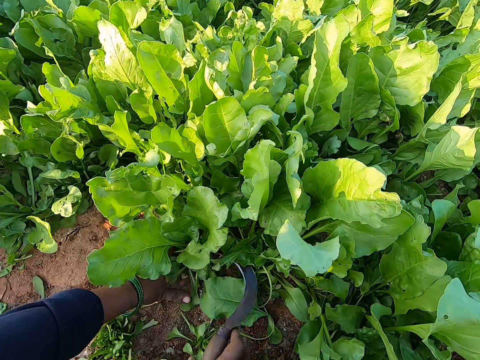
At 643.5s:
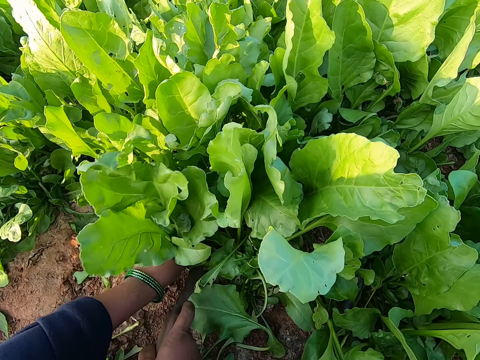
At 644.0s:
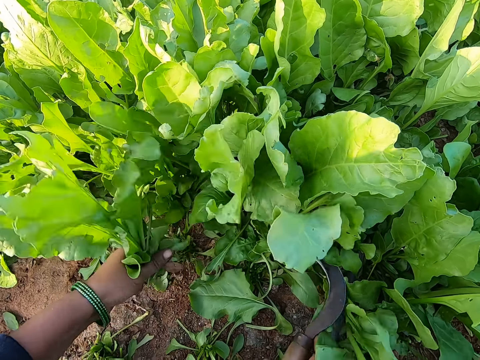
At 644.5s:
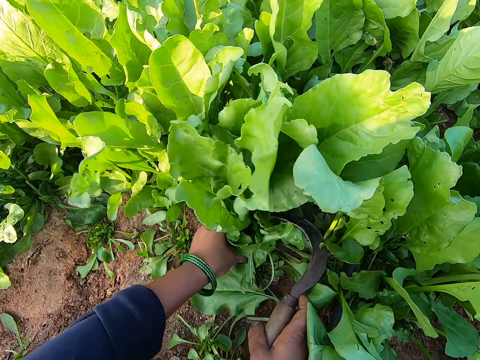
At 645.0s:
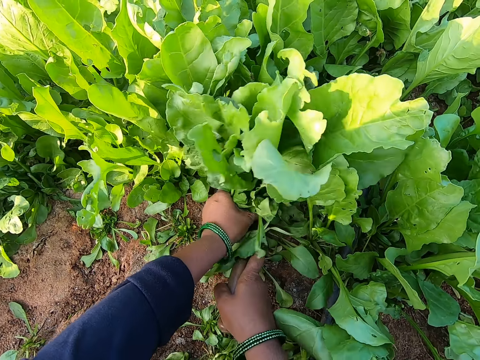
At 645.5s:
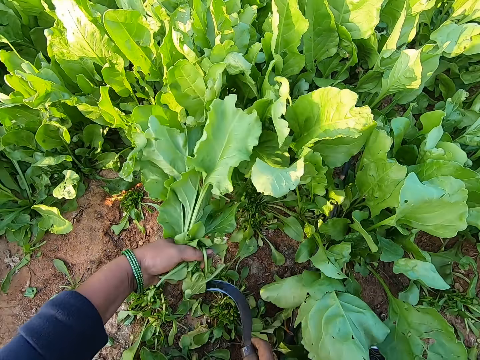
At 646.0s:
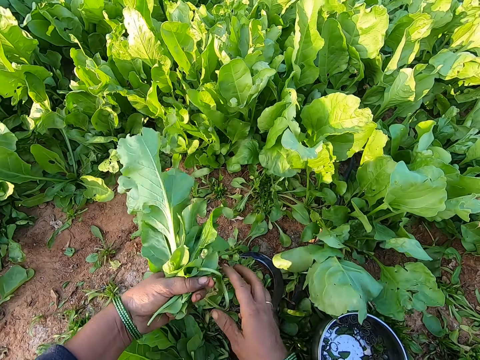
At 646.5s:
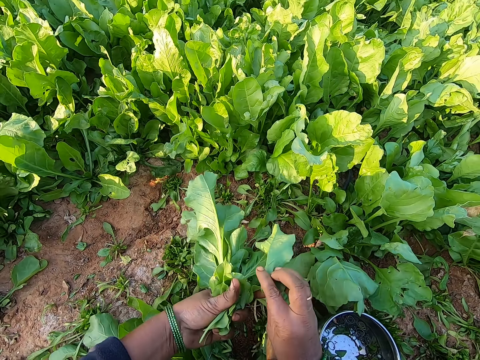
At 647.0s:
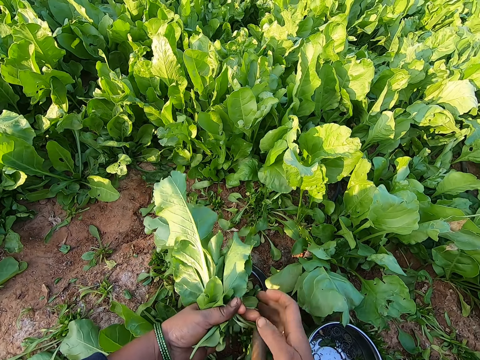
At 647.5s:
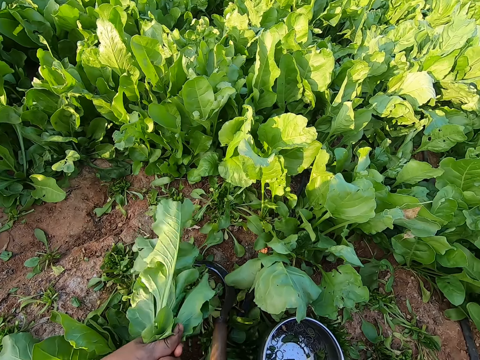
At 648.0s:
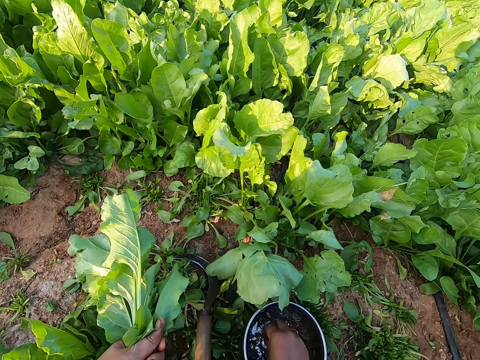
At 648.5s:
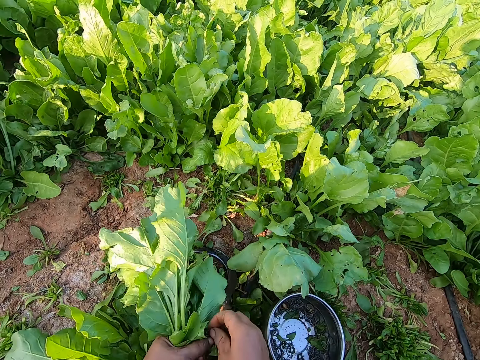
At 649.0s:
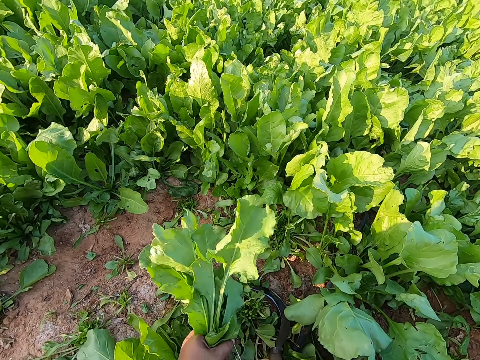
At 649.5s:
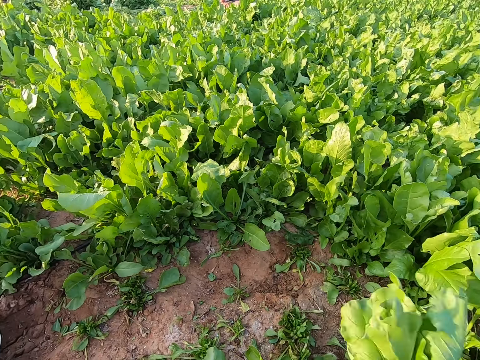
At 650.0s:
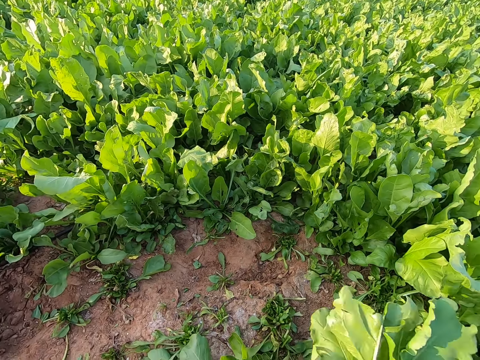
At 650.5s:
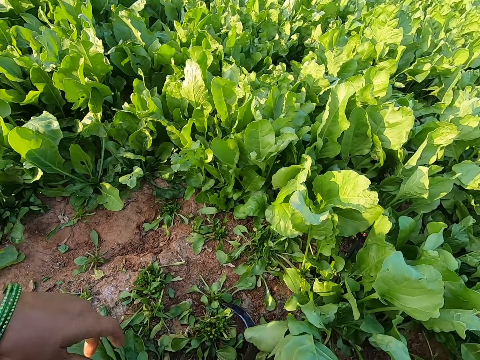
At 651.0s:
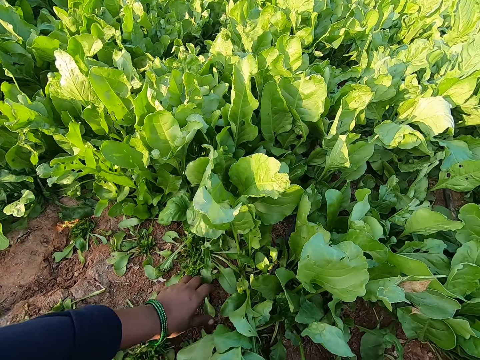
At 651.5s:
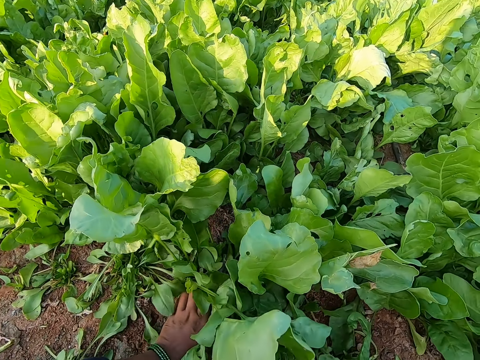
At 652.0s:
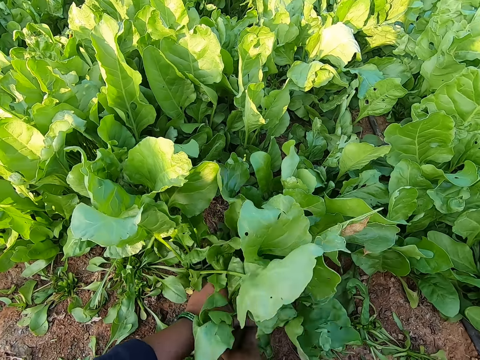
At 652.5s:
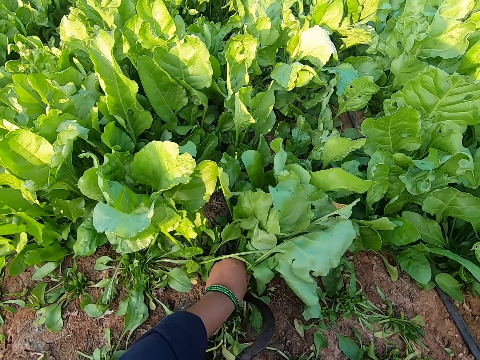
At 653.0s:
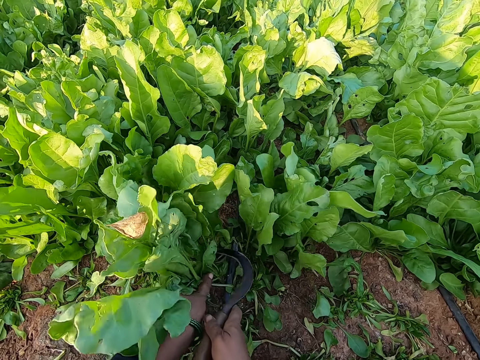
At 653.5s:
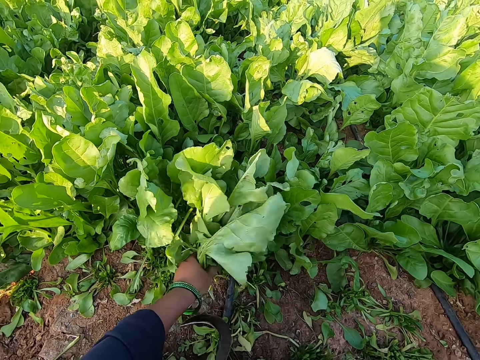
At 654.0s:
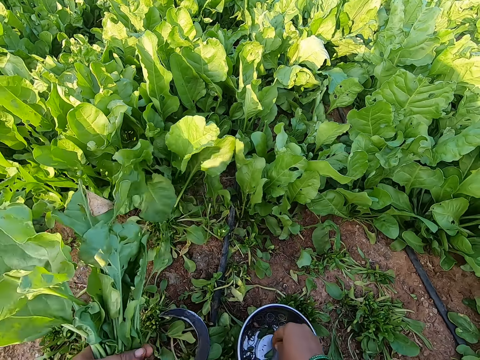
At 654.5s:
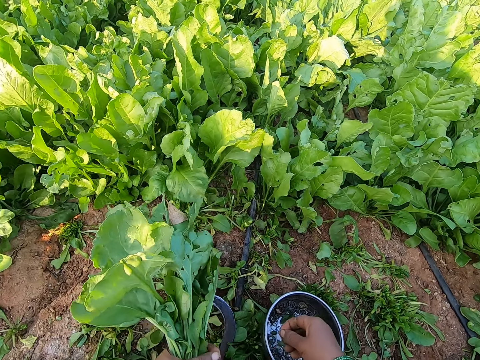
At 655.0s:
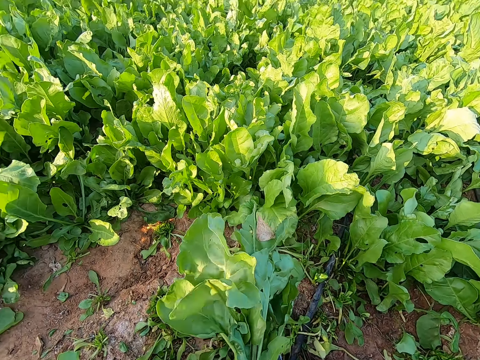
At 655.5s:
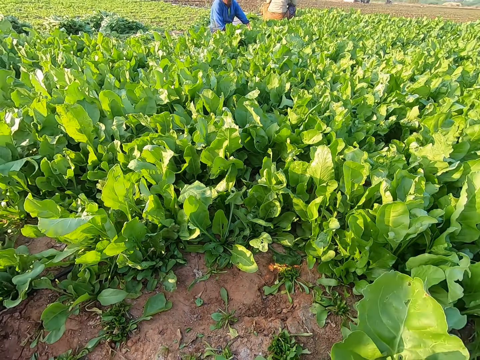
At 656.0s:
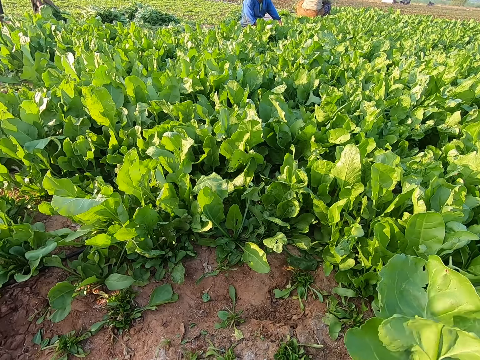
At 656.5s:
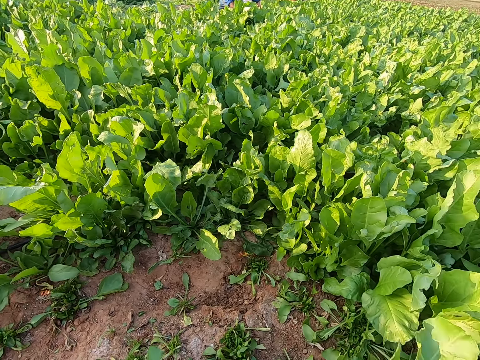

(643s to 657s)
The camera wearer picks a sickle from the ground with her right hand. She holds some spinach plants on the ground with her left hand. She cuts the spinach plants from the ground with the sickle in her right hand. She holds some spinach plants on the ground with her left hand. She cuts the spinach plants from the ground with the sickle in her right hand. She drops the sickle on the ground with her right hand. She picks a spinach leaf with her right hand from the spinach plants in her left hand. She tucks the spinach leaf in her right hand with the spinach plants in her left hand. She picks a rubber band from the metal bowl on the ground with her right hand. She holds the rubber band with her hands and wraps the rubber band around her right hand. She ties the vegetables with the band. She drops the bundle of spinach plant on the ground with her left hand. She holds some spinach plants on the ground with her left hand. She cuts the spinach plants from the ground with the sickle in her right hand. She holds some spinach plants on the ground with her left hand. She cuts the spinach plants from the ground with the sickle in her right hand. She drops the sickle on the ground with her right hand. She picks the rubber band from the metal bowl on the ground with her right hand. She holds the rubber band with her hands. She ties the vegetables with the band. The man harvests some spinach plants from the ground with the sickle in his right hand.

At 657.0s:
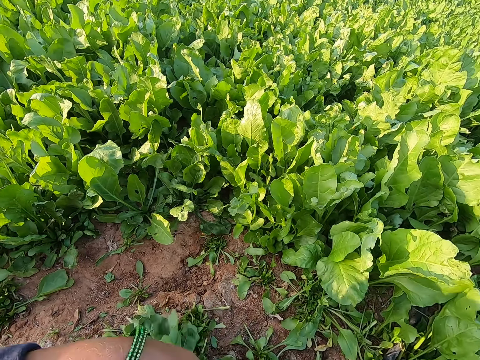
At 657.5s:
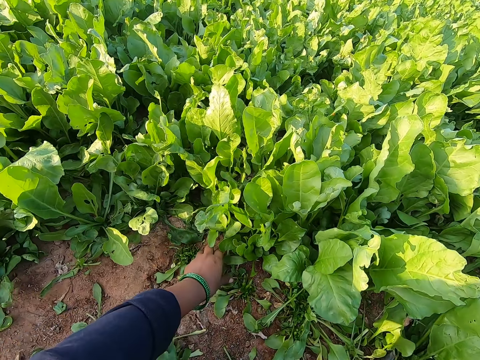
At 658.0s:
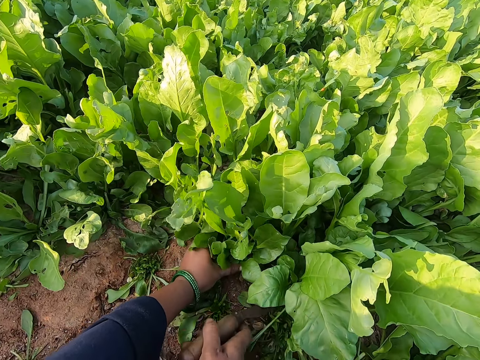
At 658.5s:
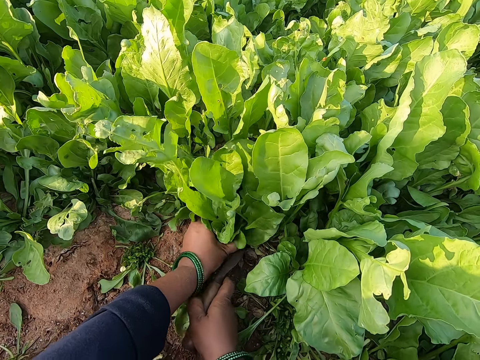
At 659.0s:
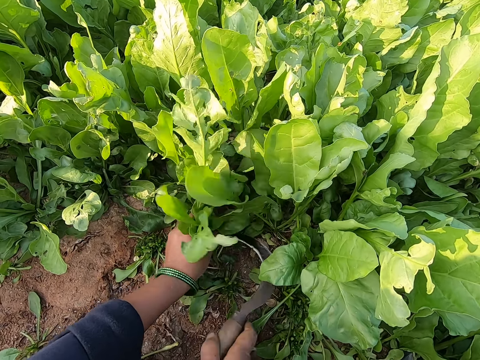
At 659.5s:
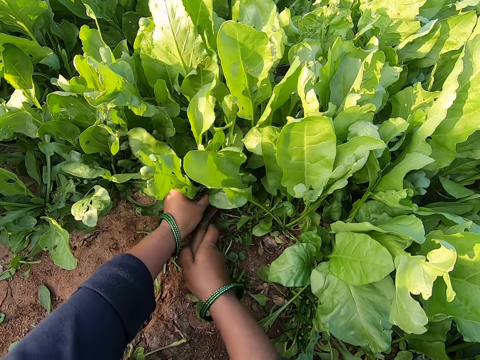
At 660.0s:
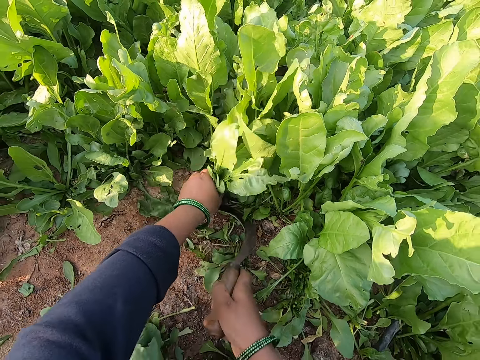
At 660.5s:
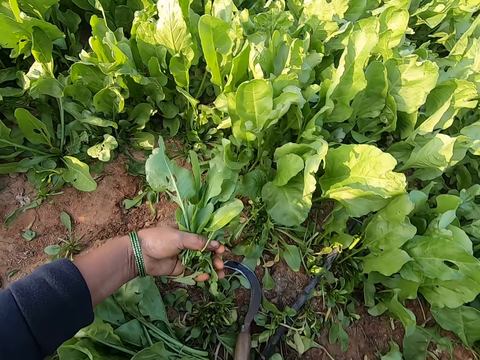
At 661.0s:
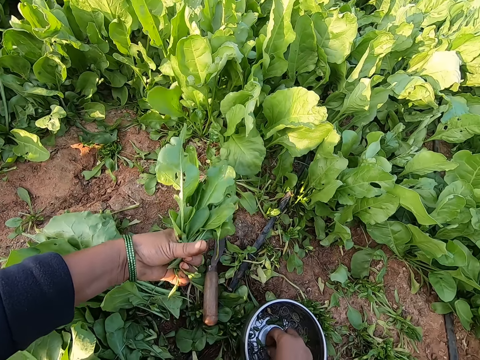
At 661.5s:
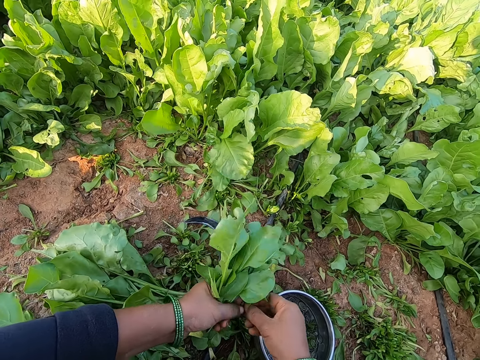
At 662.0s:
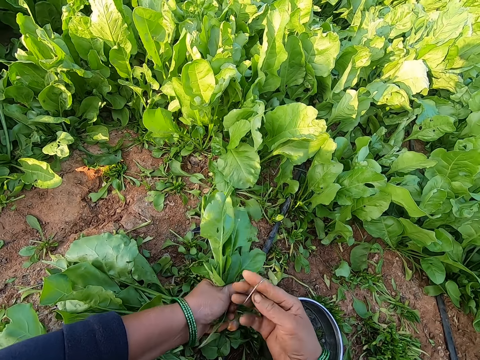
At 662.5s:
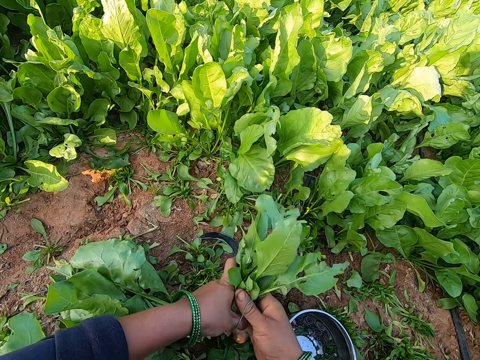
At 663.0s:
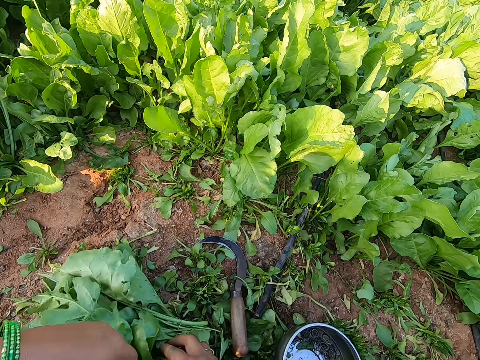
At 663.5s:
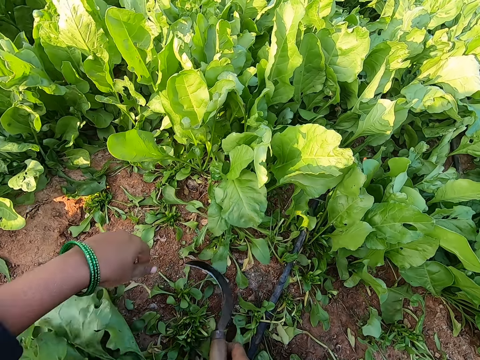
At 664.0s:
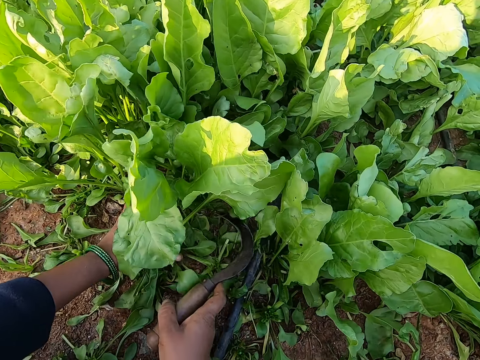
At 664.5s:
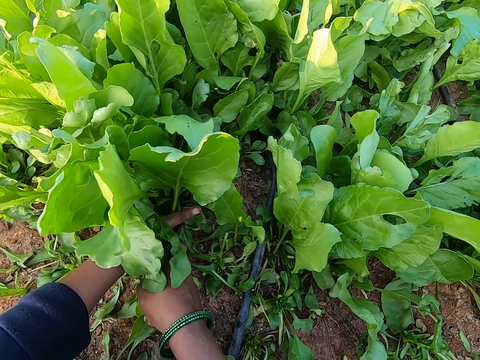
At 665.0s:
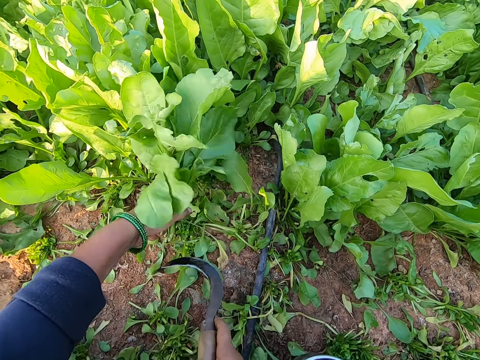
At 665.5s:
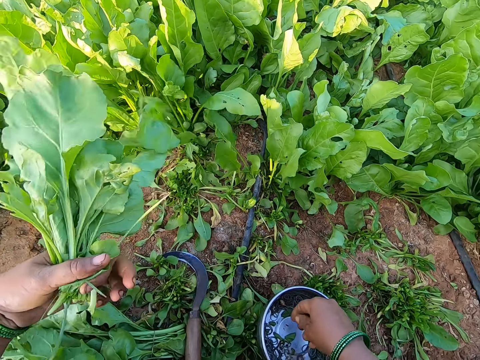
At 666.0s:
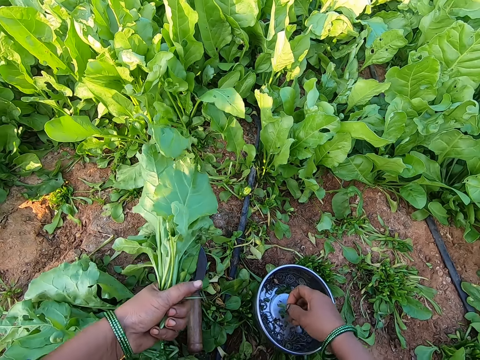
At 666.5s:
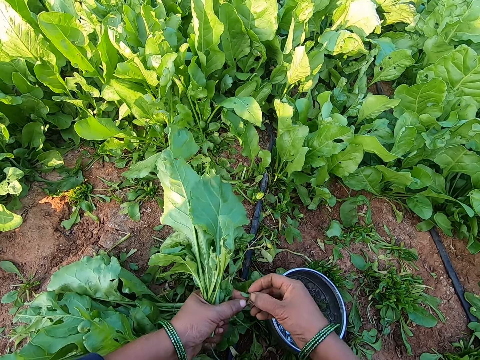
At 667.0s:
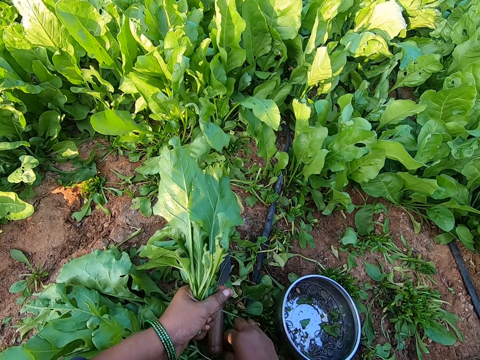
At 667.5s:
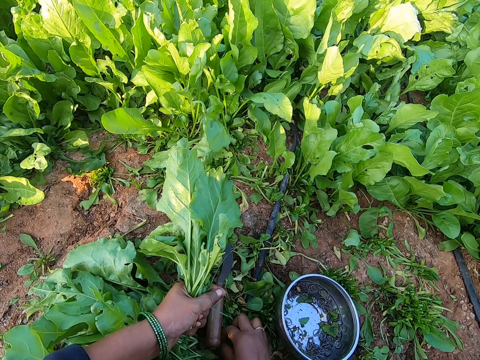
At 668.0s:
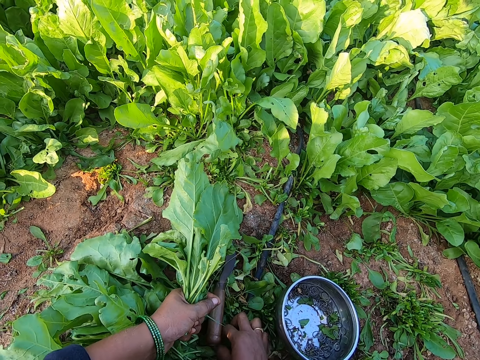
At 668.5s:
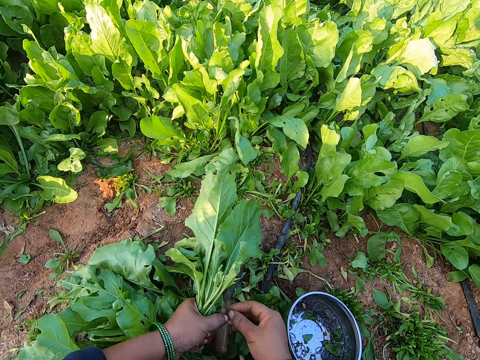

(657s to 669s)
The camera wearer drops the bundle of spinach plant on the ground with her left hand. She holds some spinach plants on the ground with her left hand. She cuts the spinach plants from the ground with the sickle in her right hand. She holds some spinach plants on the ground with her left hand. She cuts the spinach plants from the ground with the sickle in her right hand. She drops the sickle on the ground with her right hand. She picks a rubber band from the metal bowl on the ground with her right hand. She holds the rubber band with her hands, stretches the rubber band with her hands, and wraps the rubber band around her right hand. She binds the spinach plants in her left hand with the rubber band in her right hand. She drops the bundle of spinach plant on the ground with her right hand. She picks the sickle from the ground with her right hand. She holds some spinach plants on the ground with her left hand. She cuts the spinach plants from the ground with the sickle in her right hand. She drops the sickle on the ground with her right hand. She picks the rubber band from the metal bowl on the ground with her right hand. She picks the rubber band from the ground with her right hand. She holds the rubber band with her hands.
